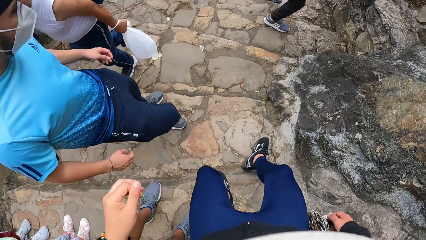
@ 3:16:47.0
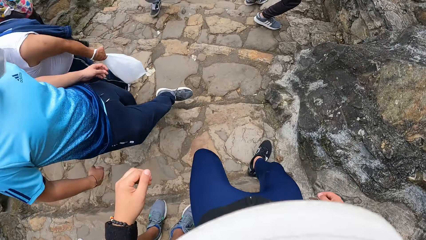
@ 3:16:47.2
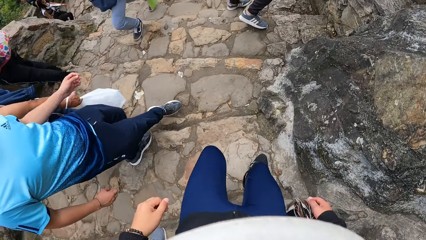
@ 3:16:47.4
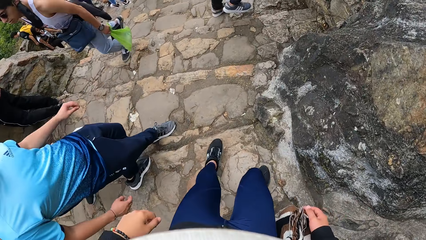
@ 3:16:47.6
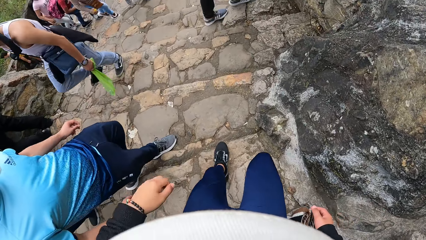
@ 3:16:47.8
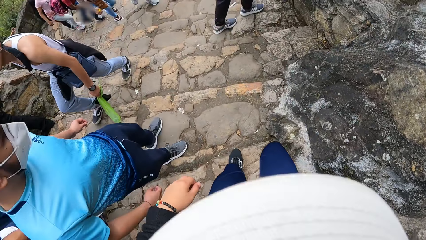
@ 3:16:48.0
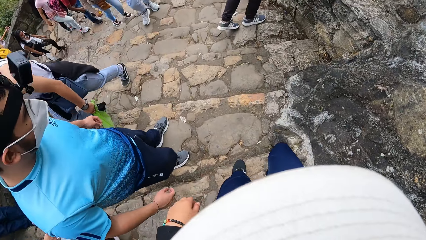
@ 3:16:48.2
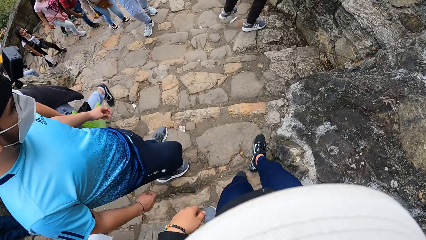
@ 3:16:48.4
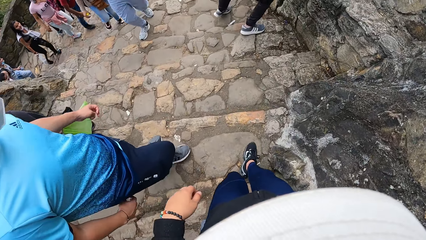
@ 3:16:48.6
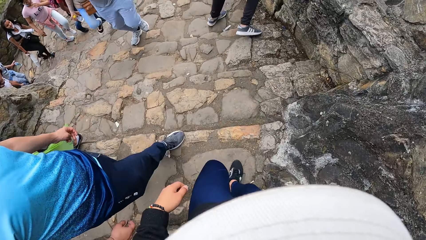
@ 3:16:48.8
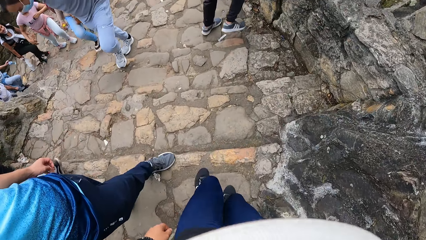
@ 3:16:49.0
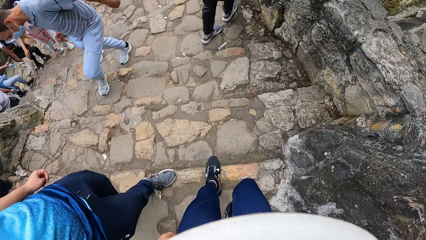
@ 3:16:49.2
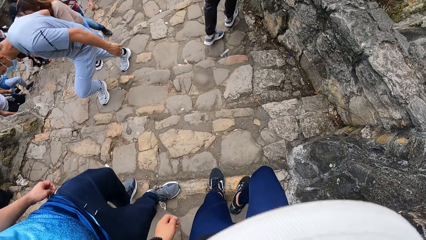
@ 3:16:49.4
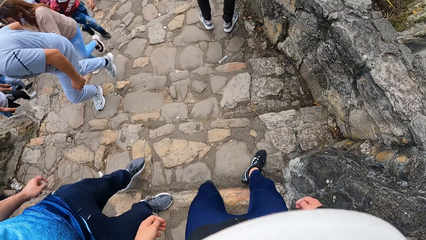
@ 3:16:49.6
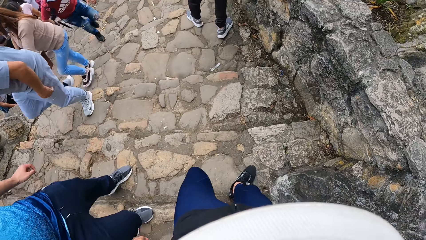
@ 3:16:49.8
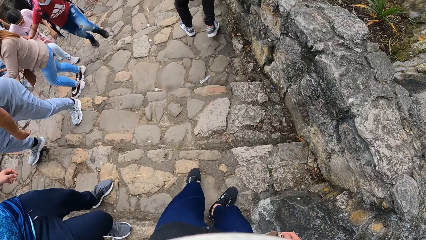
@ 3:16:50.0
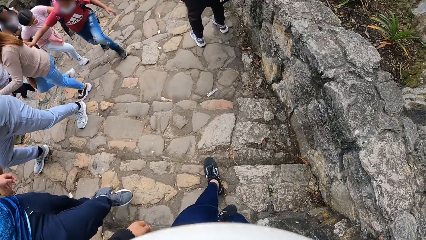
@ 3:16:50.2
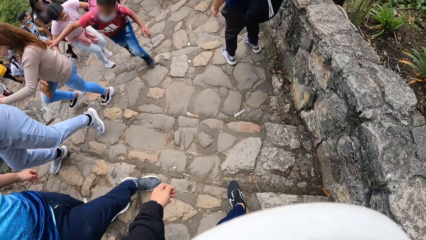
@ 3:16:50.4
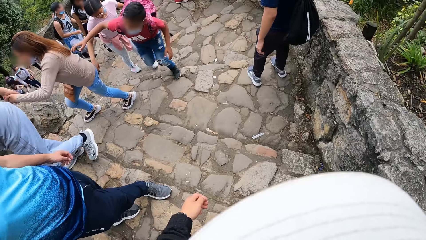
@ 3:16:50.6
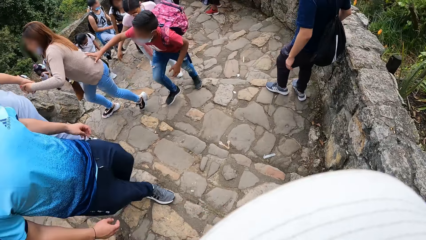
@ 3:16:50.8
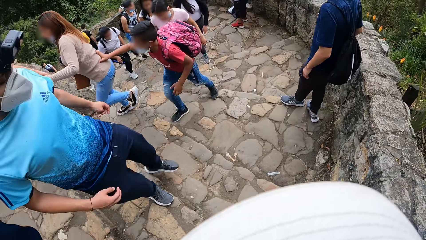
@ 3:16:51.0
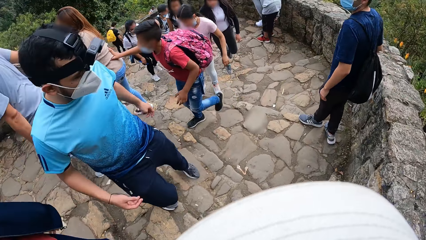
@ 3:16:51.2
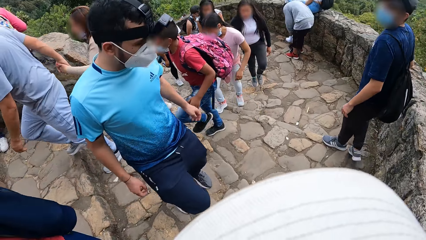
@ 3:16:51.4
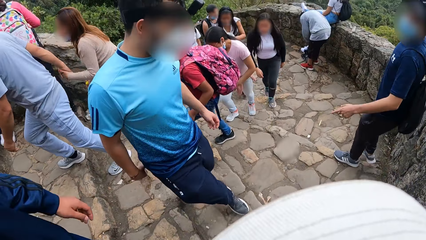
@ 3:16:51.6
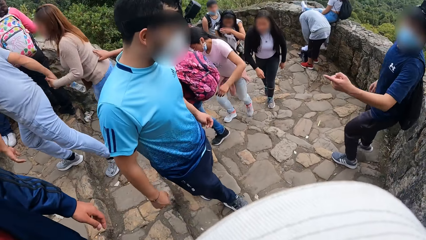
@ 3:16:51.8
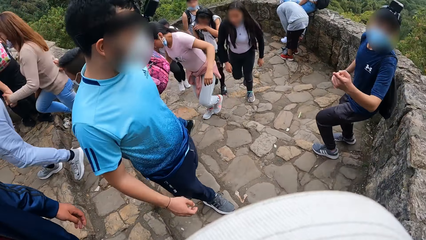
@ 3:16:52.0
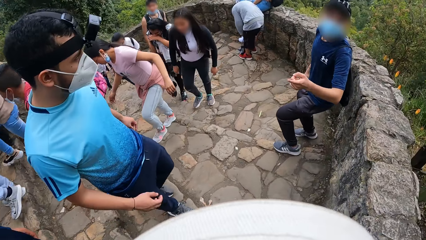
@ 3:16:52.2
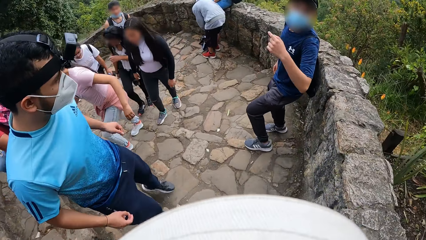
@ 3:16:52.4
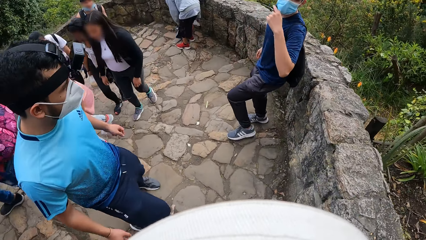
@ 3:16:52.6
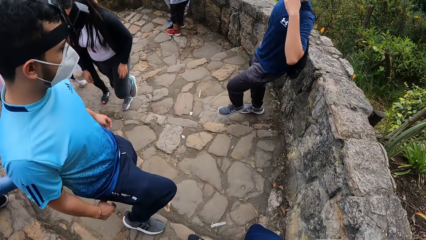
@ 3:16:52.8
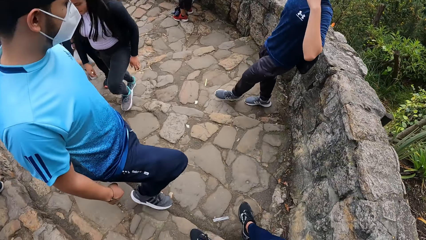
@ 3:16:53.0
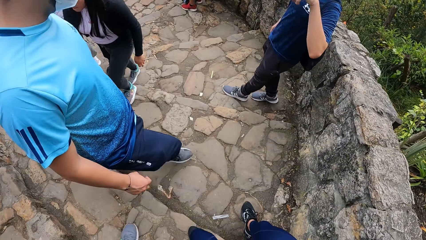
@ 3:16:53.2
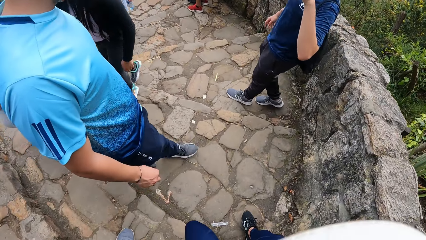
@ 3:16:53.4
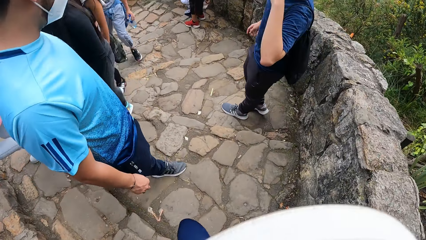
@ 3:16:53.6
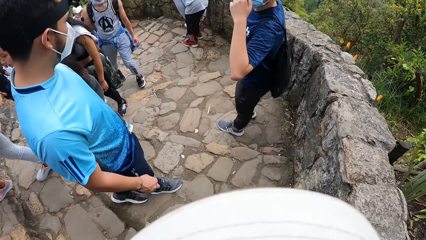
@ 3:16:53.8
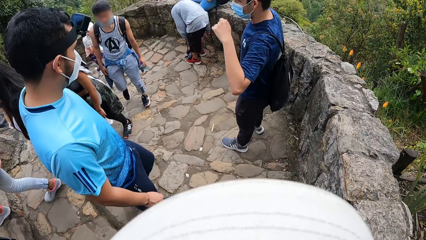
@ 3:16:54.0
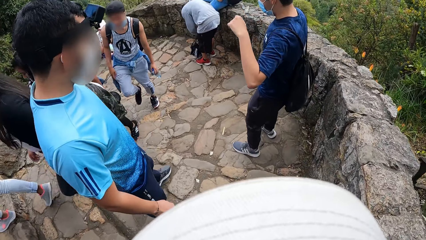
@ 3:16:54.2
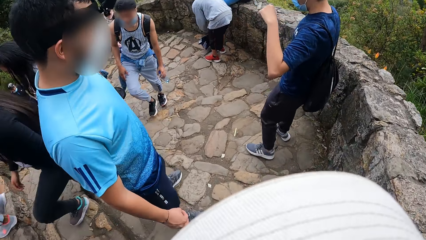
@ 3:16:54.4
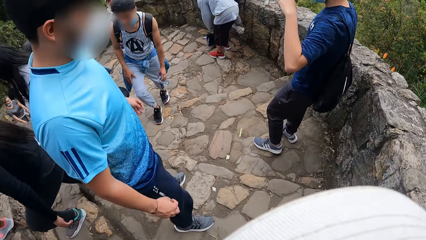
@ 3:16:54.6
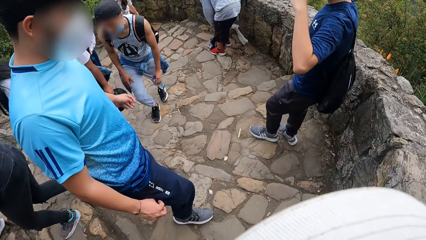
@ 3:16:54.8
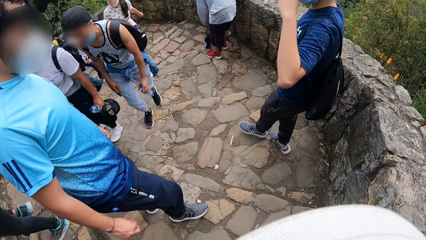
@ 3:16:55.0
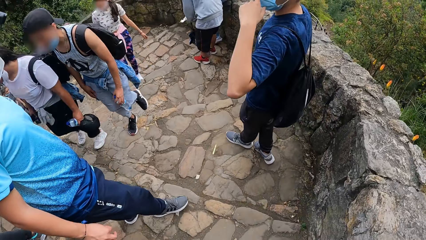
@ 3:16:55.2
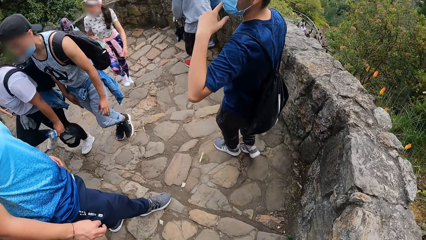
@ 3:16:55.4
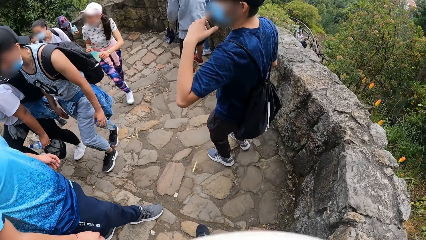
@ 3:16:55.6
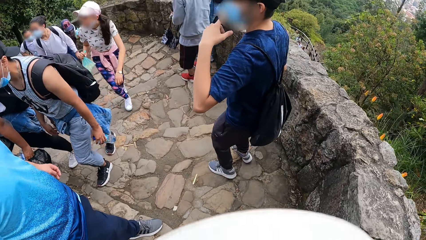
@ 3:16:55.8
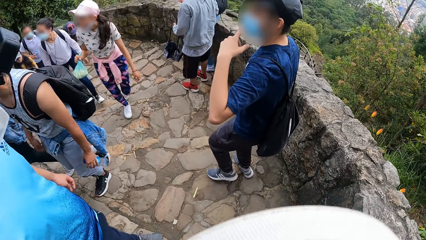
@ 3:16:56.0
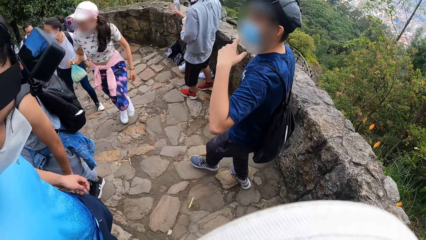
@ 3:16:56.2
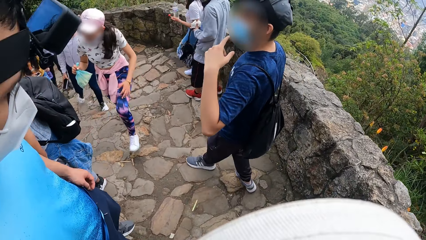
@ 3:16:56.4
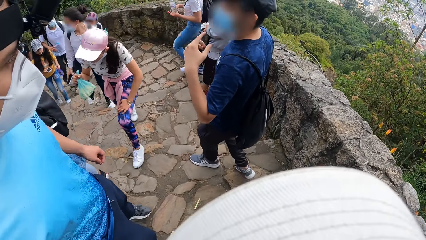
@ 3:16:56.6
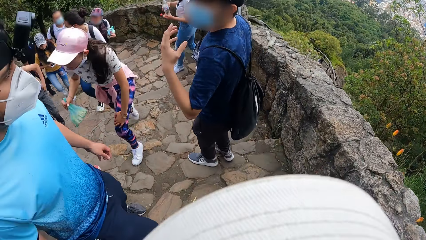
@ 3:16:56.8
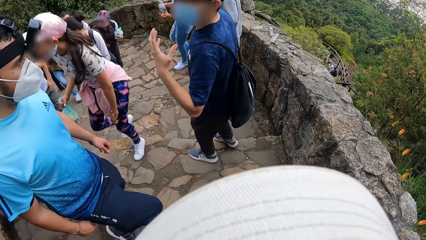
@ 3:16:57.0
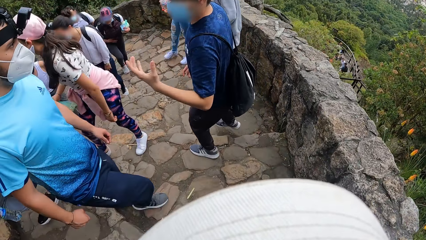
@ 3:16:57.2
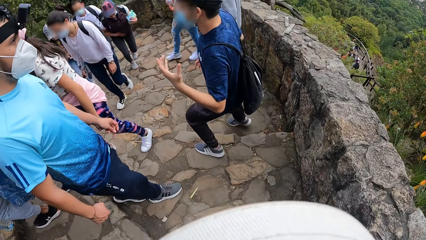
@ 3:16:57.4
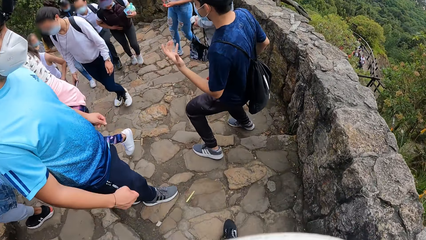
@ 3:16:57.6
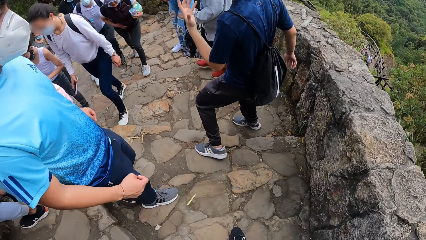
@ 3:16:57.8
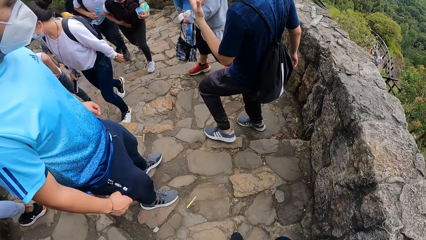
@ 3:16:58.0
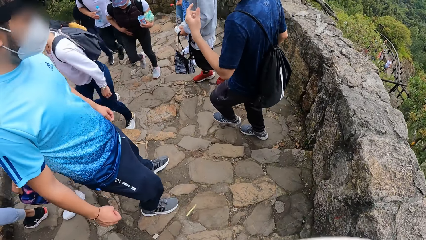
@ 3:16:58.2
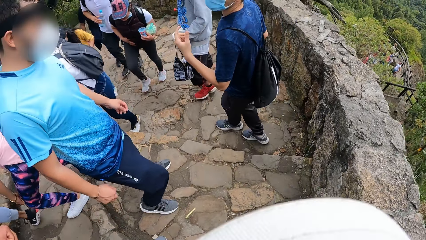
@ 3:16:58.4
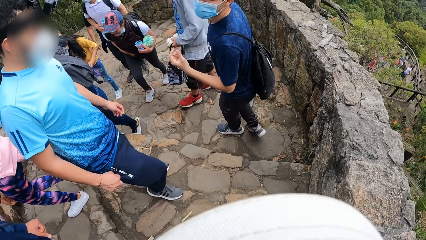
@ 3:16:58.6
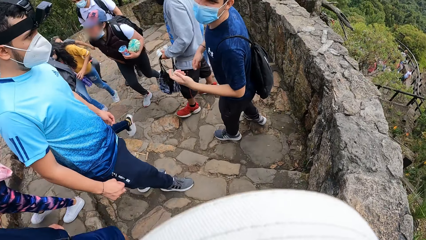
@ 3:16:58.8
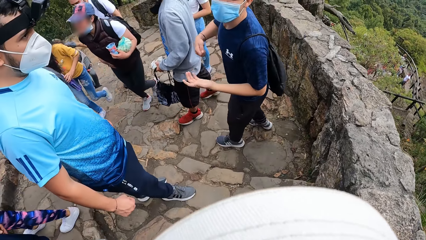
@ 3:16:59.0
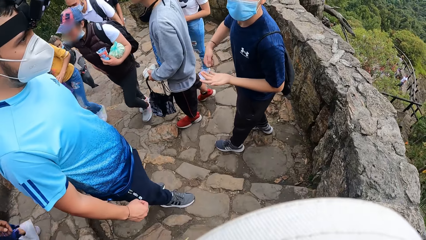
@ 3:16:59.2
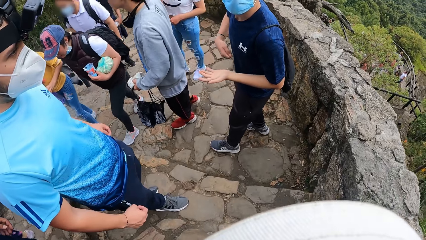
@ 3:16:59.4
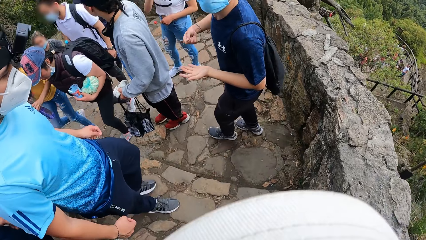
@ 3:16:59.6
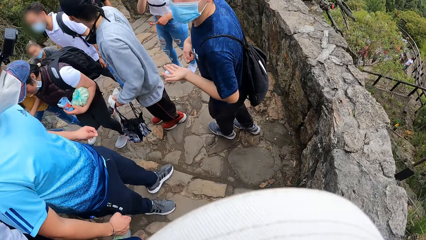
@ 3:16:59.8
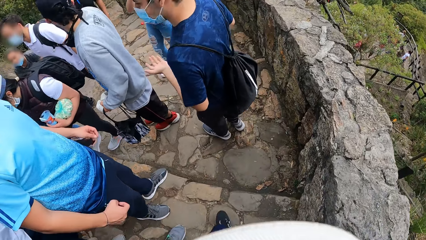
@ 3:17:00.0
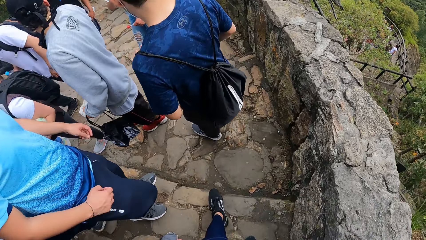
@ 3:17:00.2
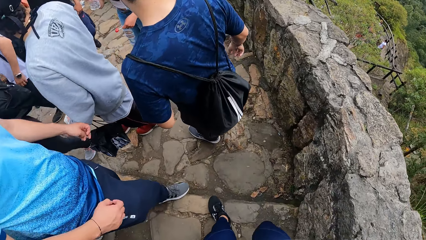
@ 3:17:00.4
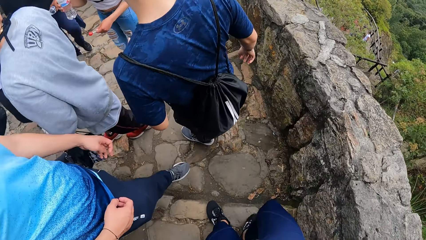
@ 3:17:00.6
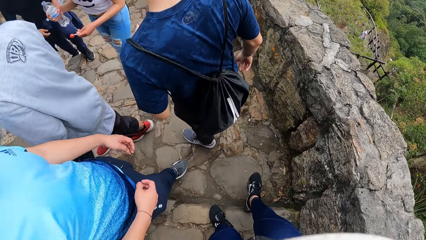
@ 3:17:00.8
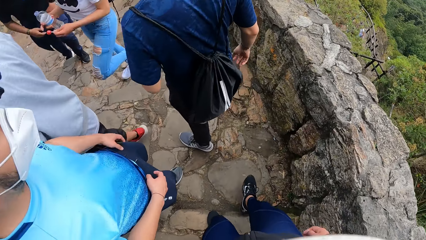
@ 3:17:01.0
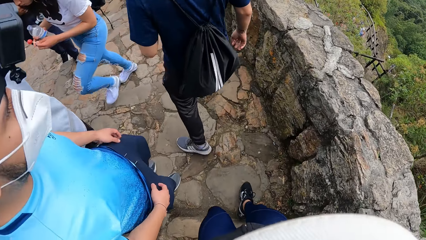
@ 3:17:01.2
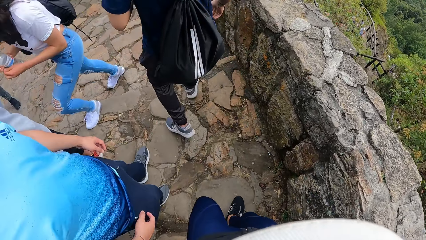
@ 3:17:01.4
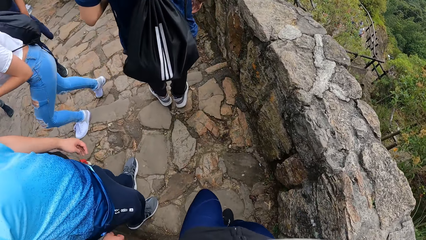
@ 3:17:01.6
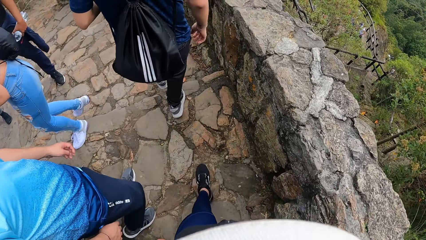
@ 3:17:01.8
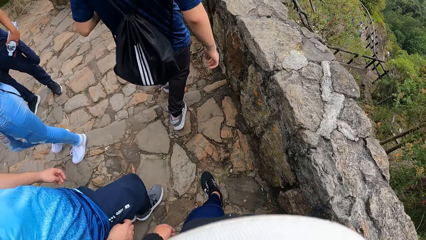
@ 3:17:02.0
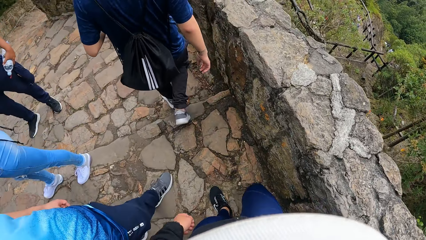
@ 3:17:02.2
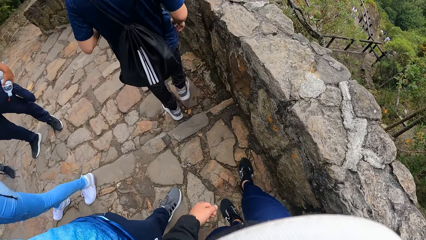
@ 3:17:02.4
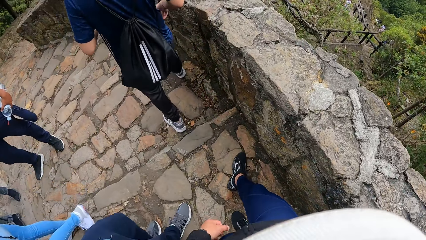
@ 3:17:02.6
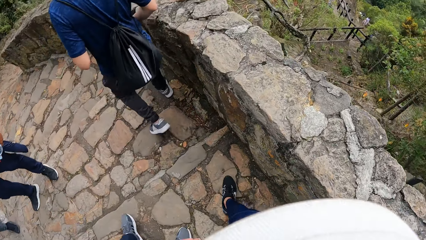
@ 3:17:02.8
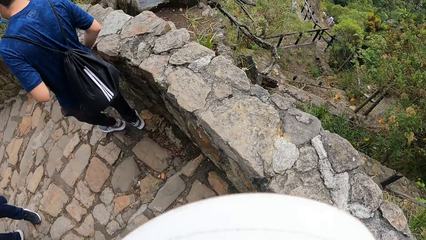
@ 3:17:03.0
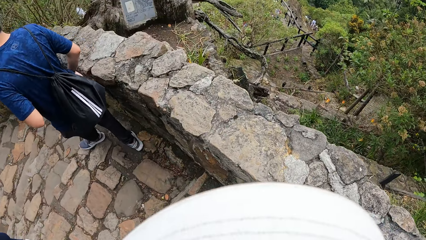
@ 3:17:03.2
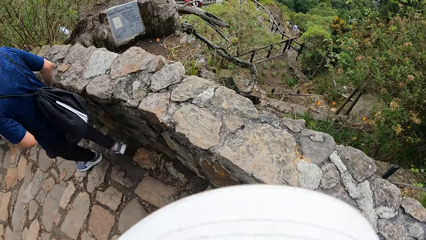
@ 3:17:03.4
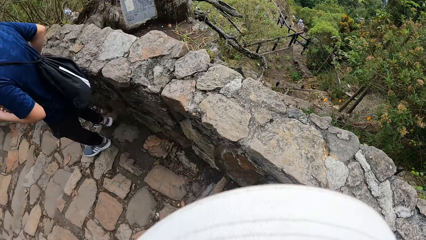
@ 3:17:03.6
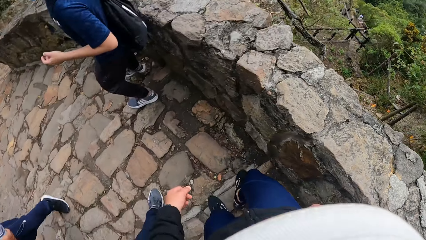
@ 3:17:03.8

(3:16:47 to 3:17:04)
The camera wearer walks down the stairs beside a man. Another man gestures and converses on the stairs on his way down the stairs.
